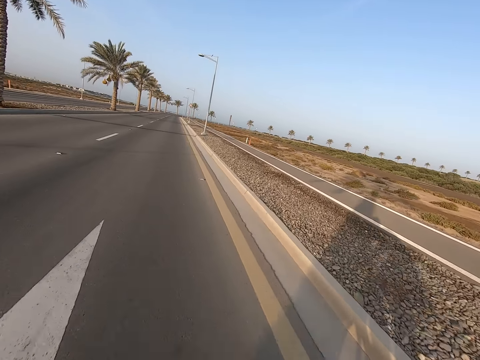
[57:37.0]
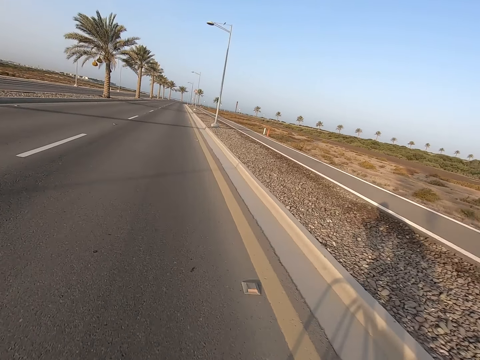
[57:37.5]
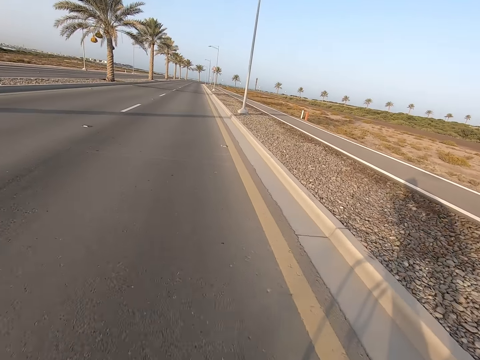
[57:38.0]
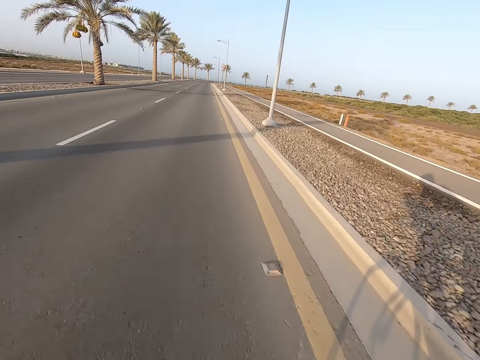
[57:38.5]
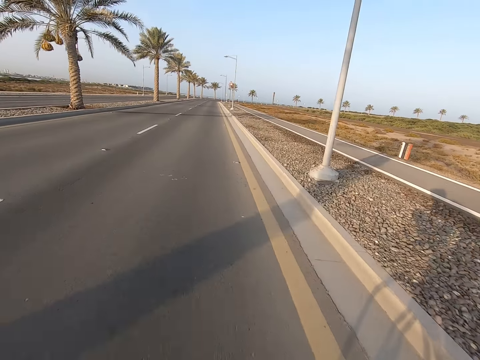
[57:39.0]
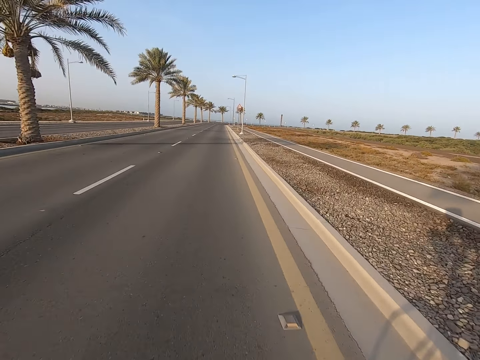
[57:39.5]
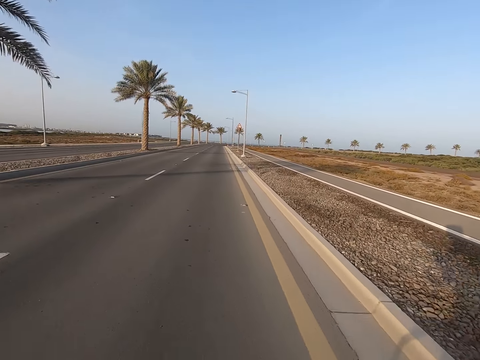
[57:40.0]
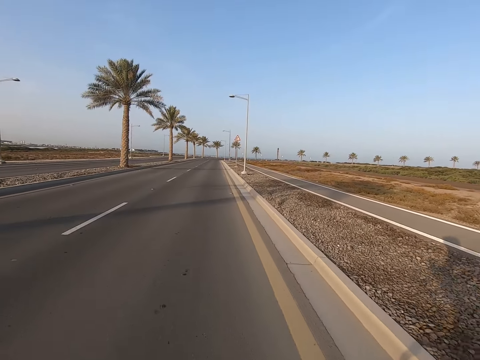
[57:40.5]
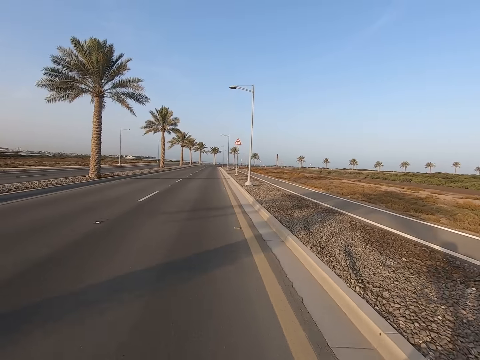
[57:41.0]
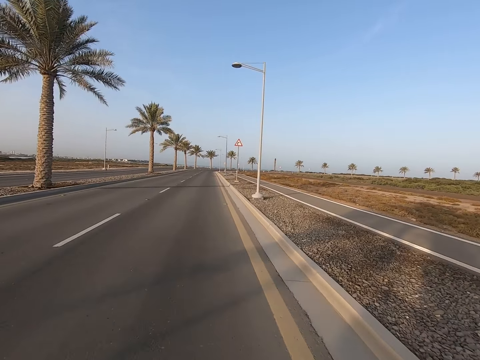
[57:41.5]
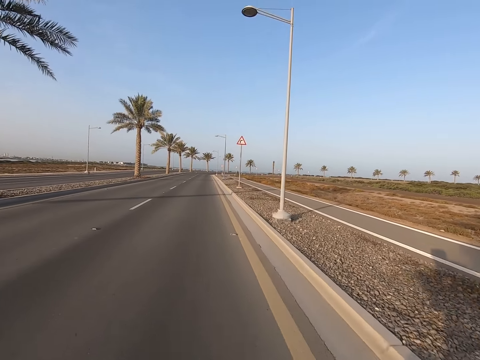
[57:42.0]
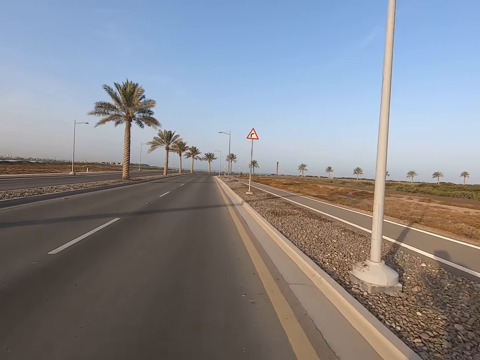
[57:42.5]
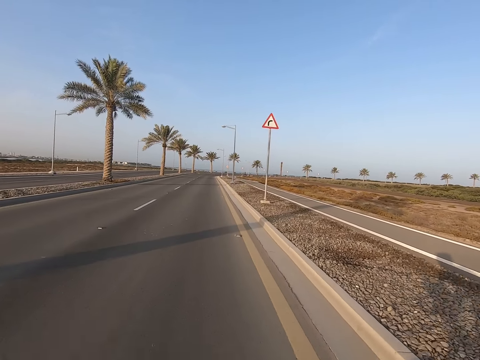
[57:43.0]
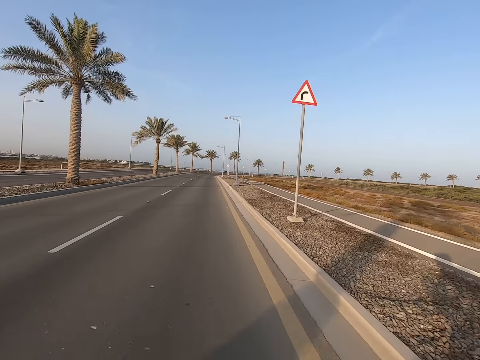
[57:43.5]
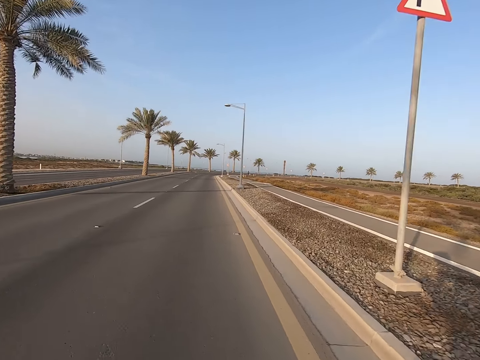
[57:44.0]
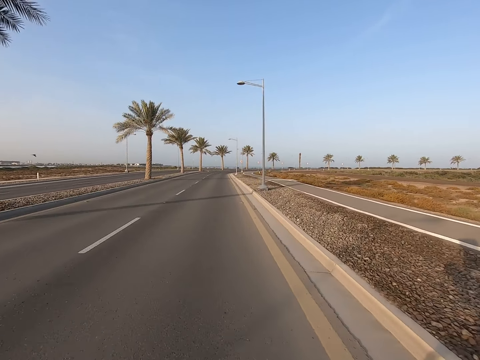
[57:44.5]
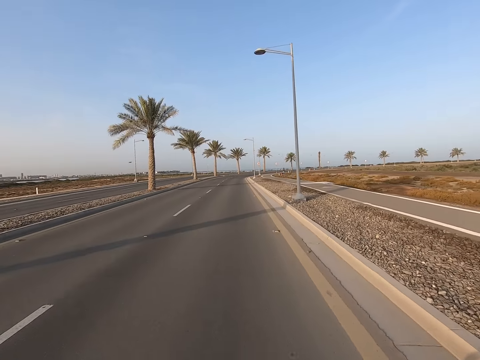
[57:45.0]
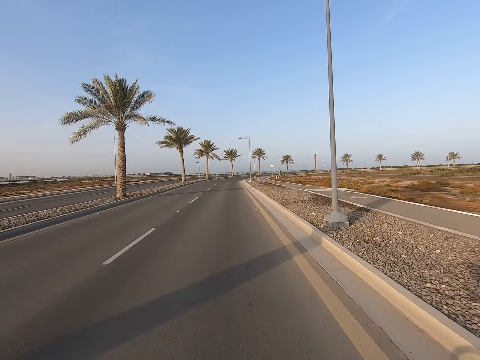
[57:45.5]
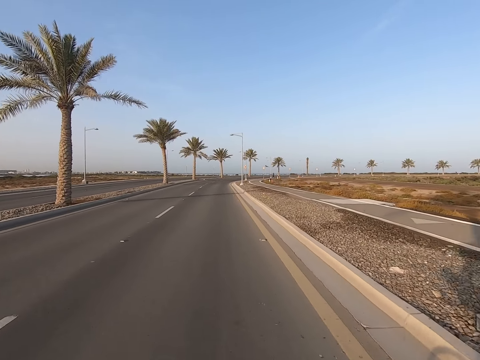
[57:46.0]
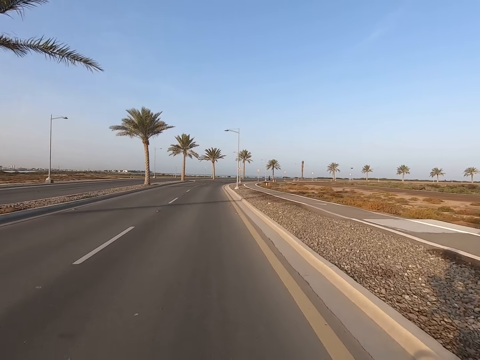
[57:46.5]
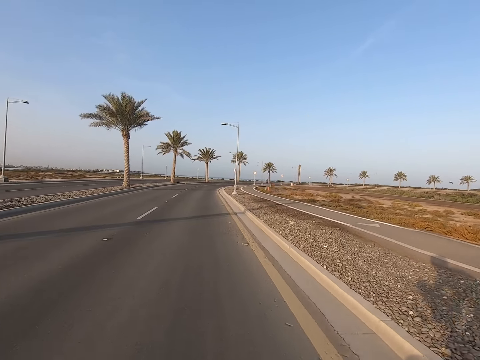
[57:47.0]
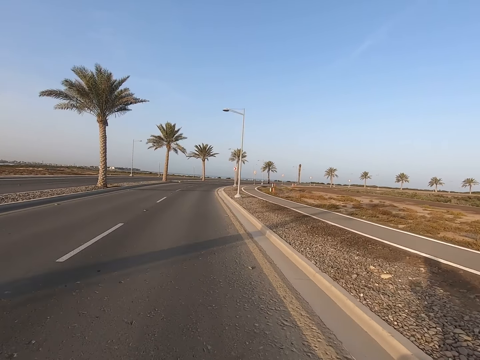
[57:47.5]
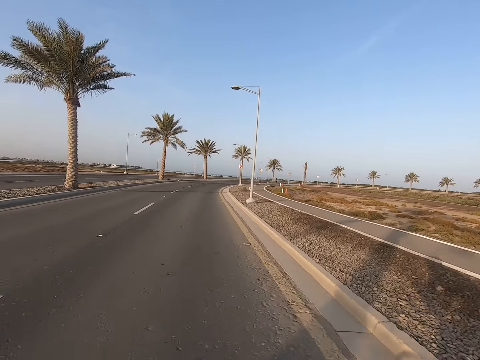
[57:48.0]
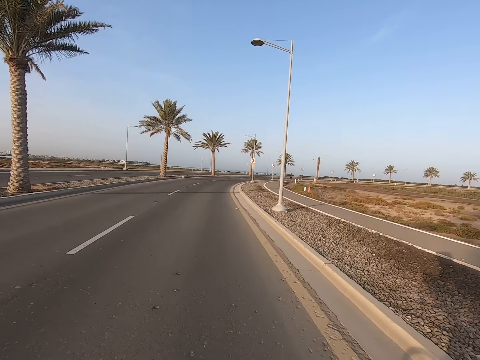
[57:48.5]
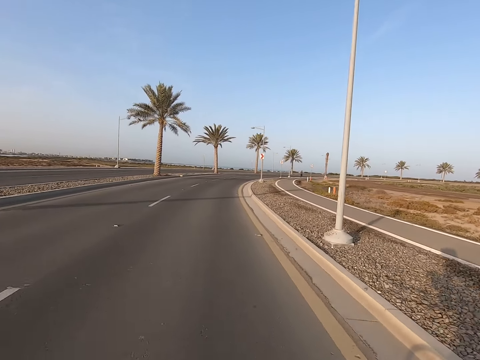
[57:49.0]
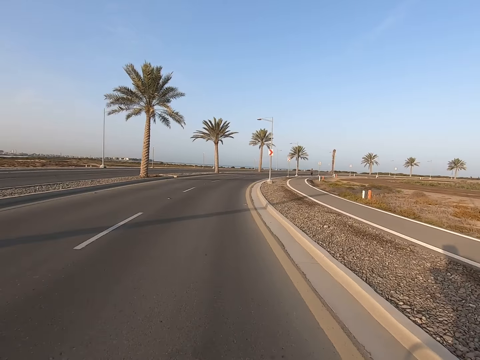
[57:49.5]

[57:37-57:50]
The camera wearer rides the bicycle on the road. They look at the signpost on the roadside. They look at the bird in the air. They look at the streetlights on the roadside.

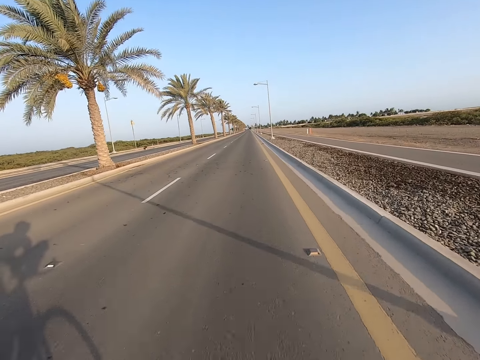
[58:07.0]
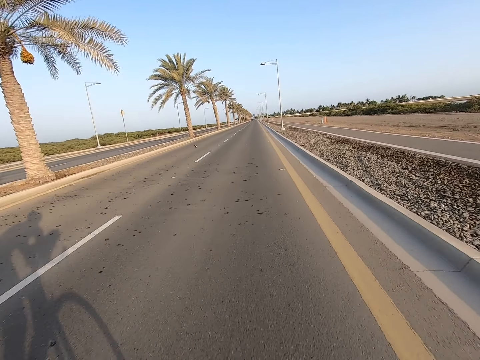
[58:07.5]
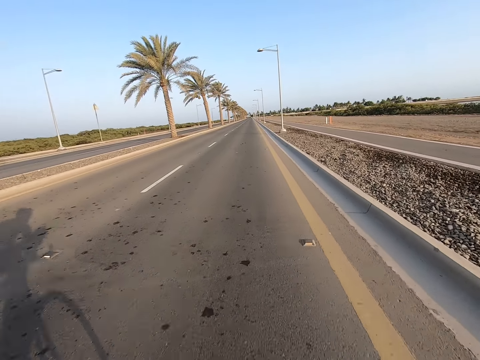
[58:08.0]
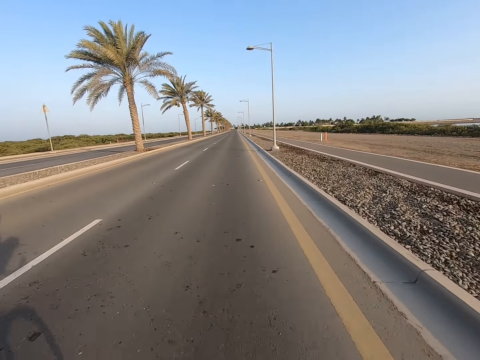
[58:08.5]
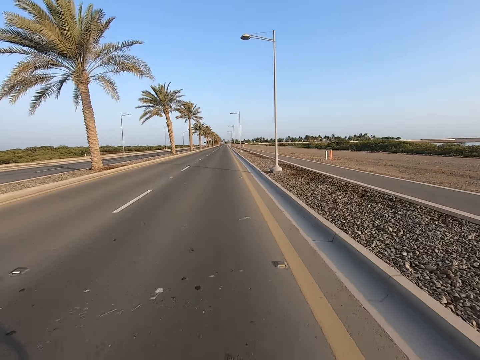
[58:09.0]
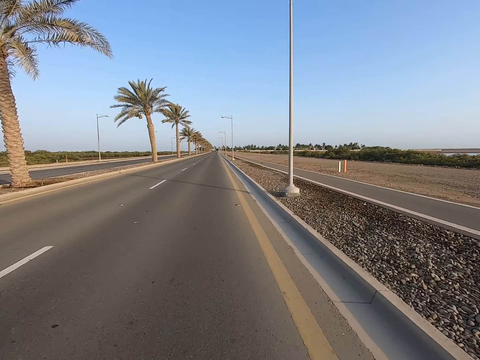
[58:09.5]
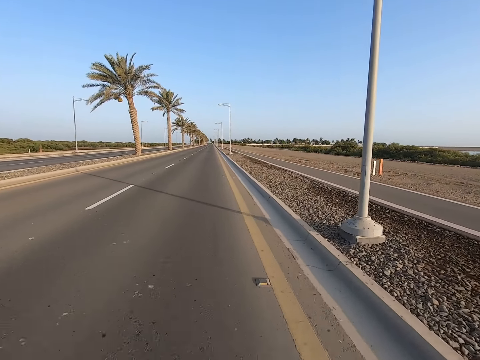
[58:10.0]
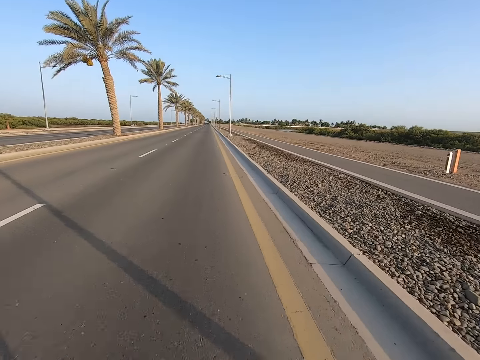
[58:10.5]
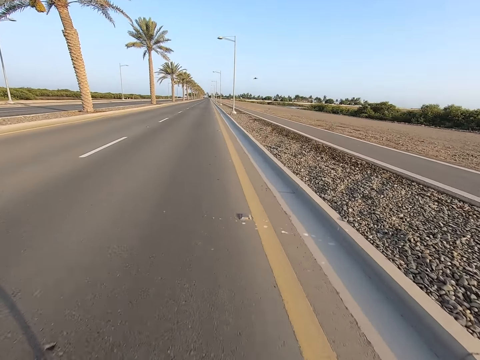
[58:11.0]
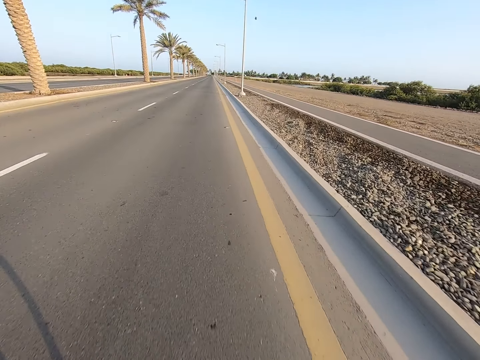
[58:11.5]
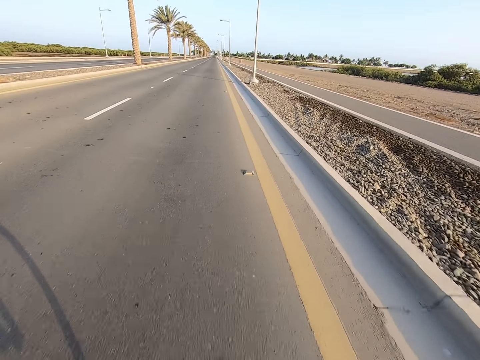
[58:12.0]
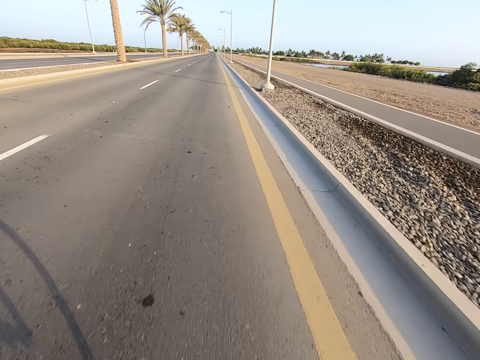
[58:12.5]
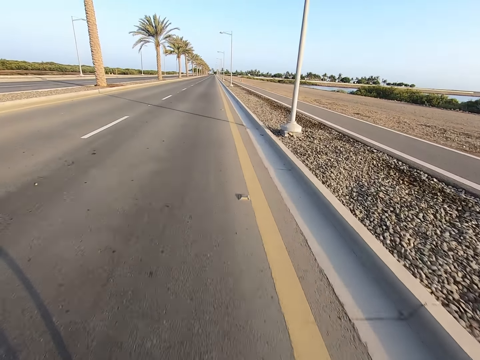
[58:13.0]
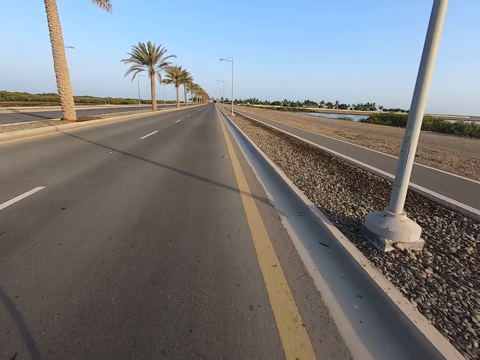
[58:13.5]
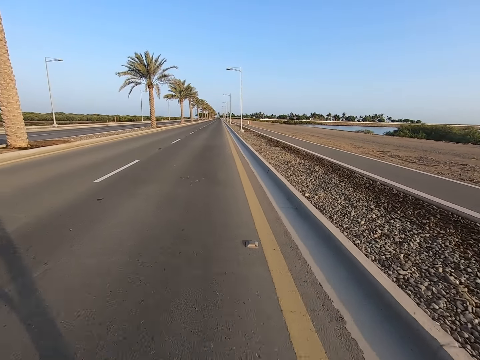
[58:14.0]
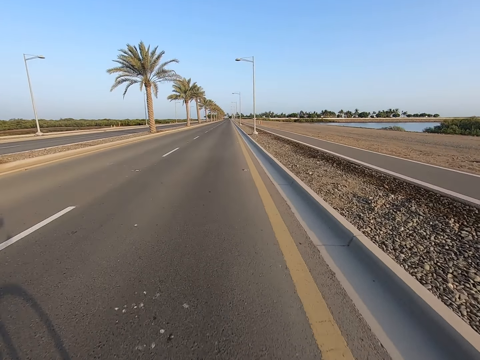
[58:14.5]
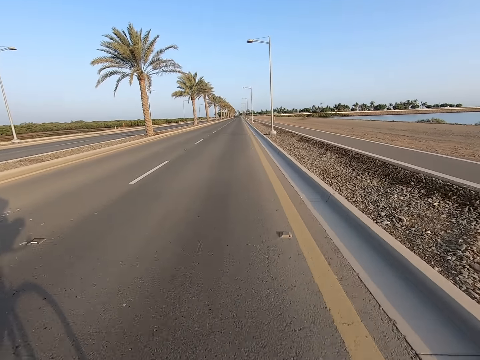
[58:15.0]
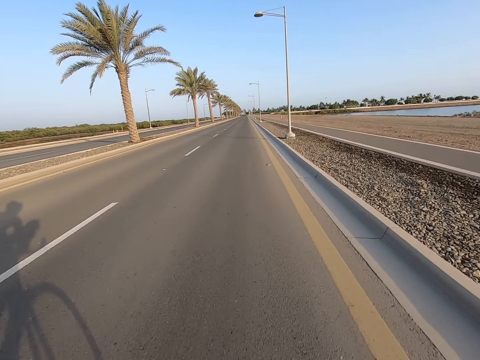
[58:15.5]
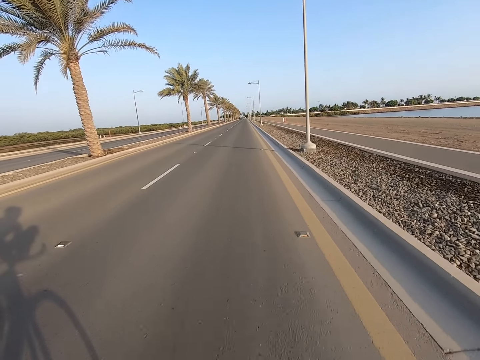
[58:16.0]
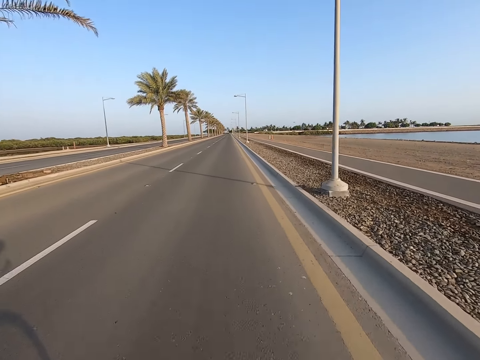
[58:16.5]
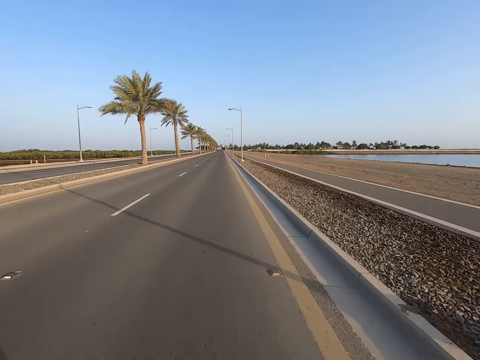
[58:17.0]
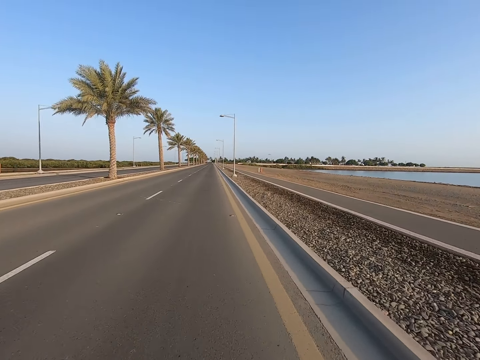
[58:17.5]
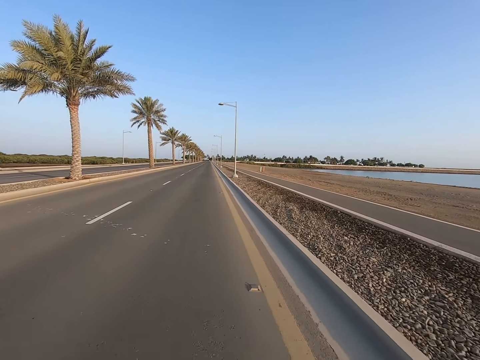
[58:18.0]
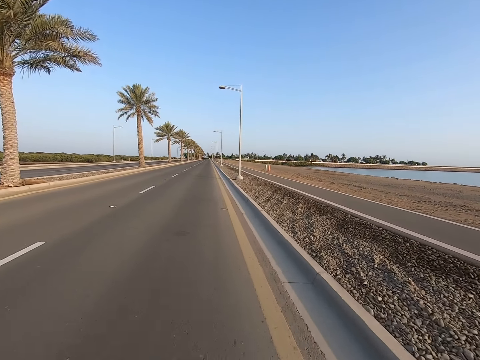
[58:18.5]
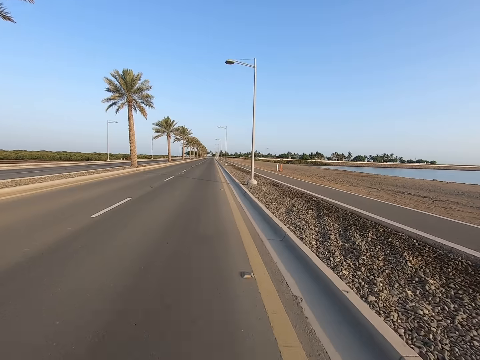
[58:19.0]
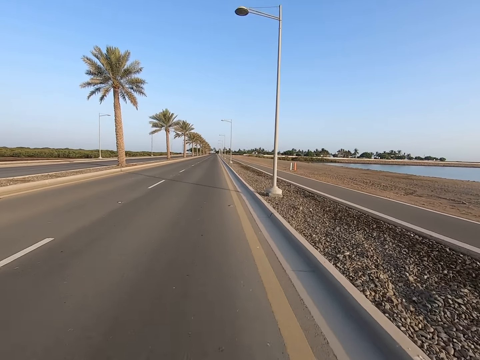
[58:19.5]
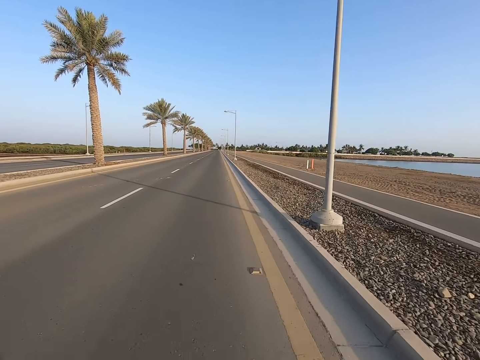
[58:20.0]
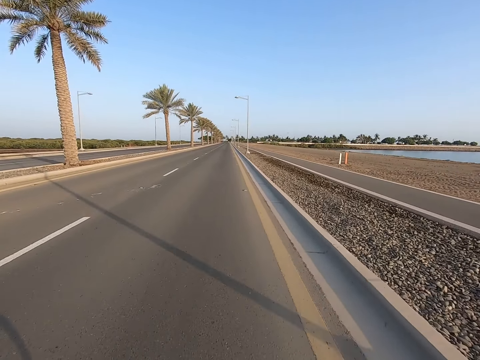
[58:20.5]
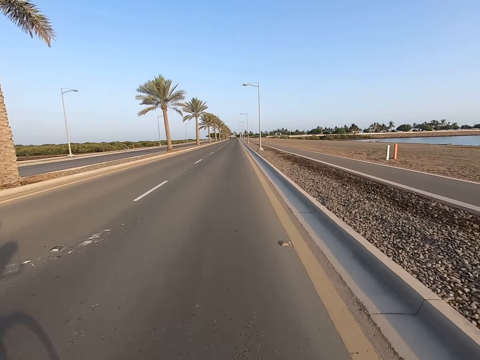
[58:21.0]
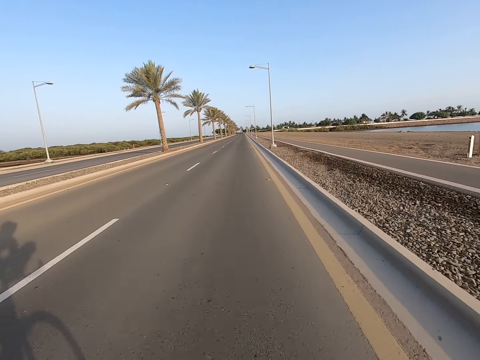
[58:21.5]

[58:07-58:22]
The camera wearer looks at the bird nests on the palm tree. They look at the bird. They look at the potholes on the road. They ride the bicycle on the road. They look at the bird. They look at the palm trees on the road side. They look at the streetlights on the road side.
